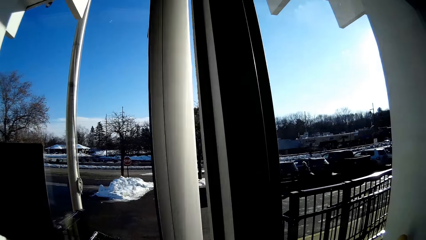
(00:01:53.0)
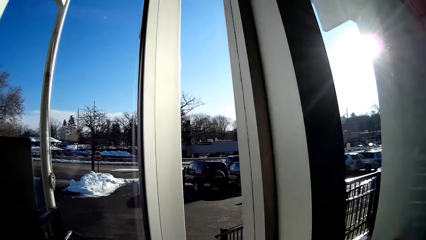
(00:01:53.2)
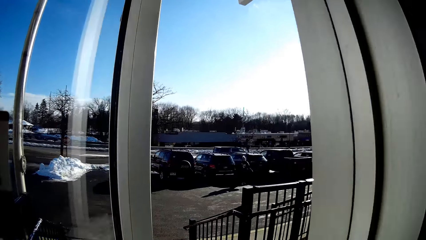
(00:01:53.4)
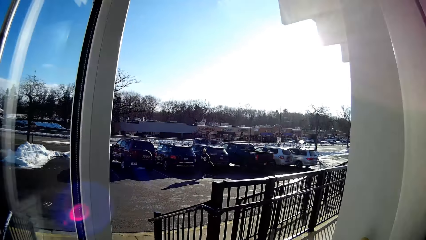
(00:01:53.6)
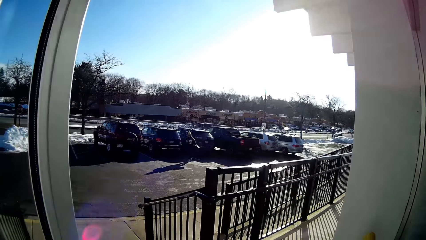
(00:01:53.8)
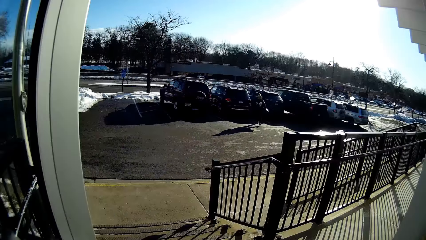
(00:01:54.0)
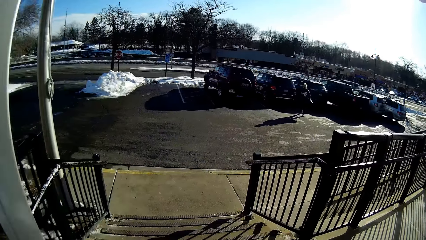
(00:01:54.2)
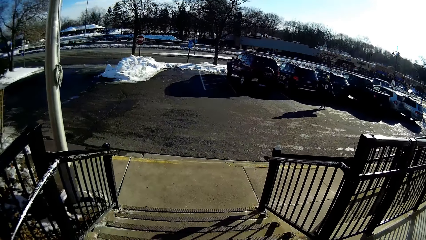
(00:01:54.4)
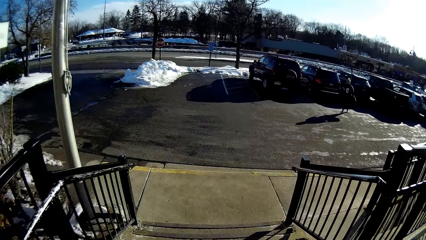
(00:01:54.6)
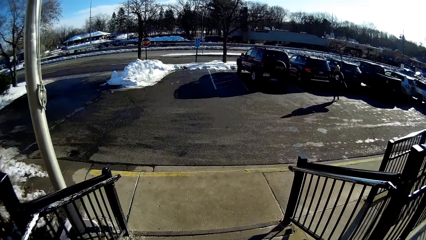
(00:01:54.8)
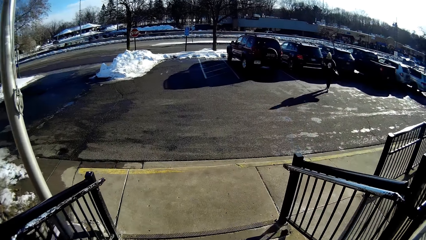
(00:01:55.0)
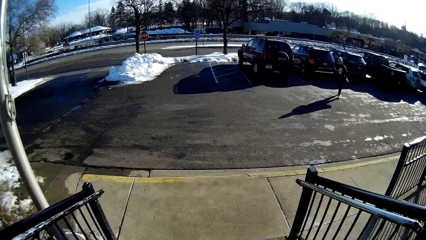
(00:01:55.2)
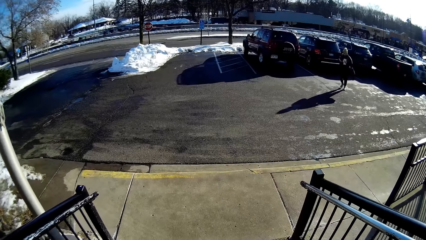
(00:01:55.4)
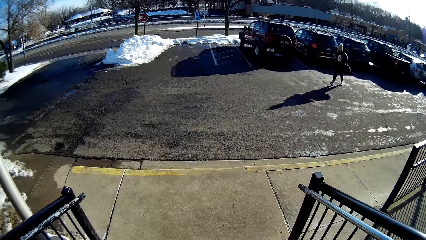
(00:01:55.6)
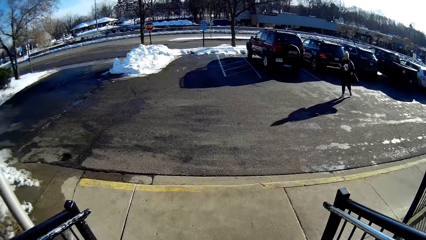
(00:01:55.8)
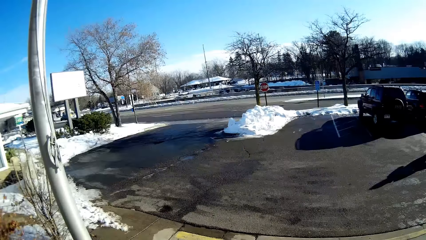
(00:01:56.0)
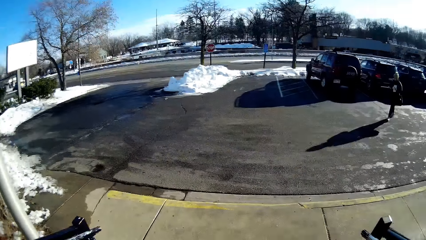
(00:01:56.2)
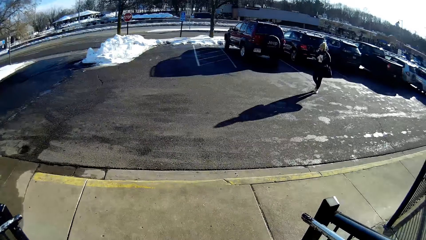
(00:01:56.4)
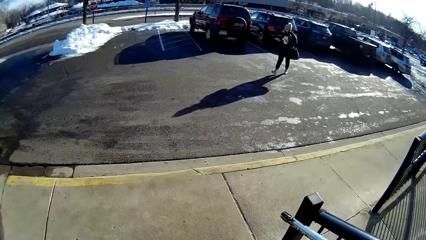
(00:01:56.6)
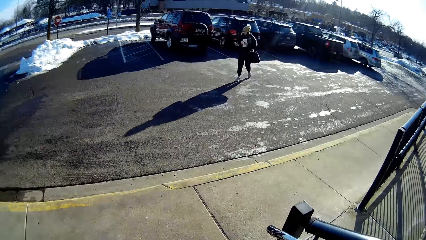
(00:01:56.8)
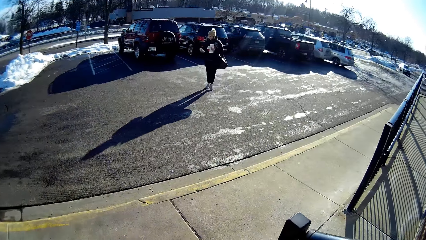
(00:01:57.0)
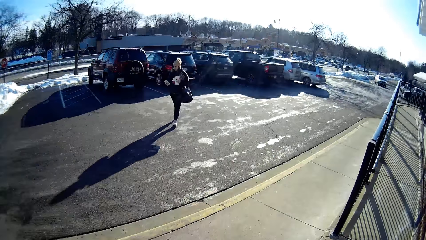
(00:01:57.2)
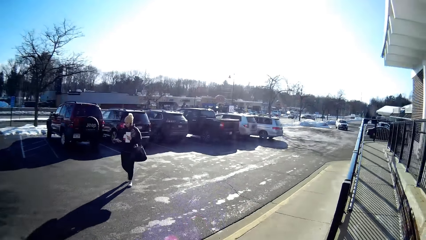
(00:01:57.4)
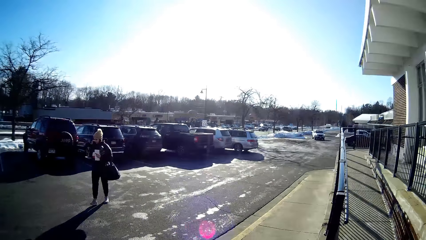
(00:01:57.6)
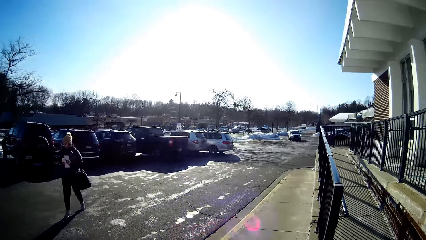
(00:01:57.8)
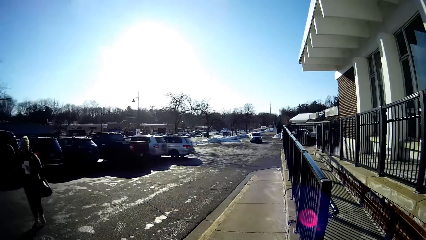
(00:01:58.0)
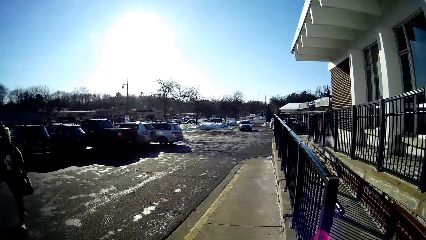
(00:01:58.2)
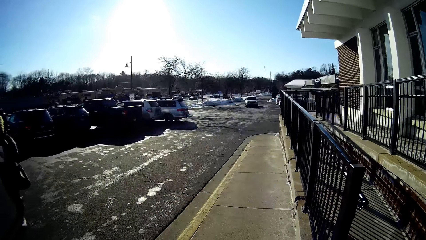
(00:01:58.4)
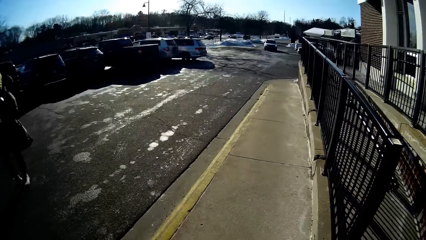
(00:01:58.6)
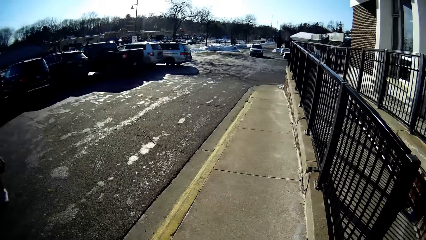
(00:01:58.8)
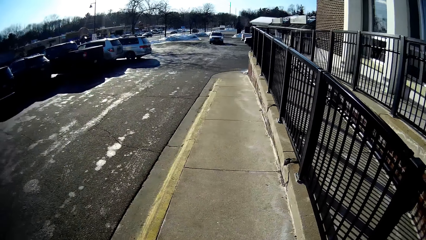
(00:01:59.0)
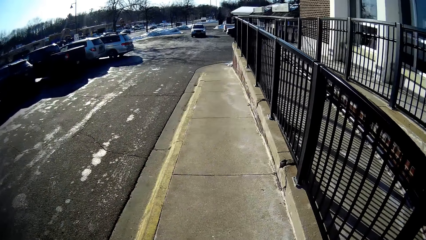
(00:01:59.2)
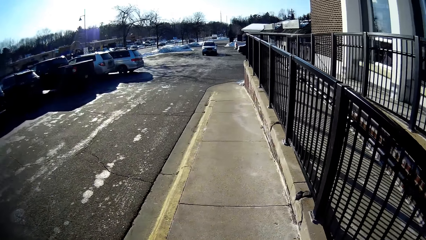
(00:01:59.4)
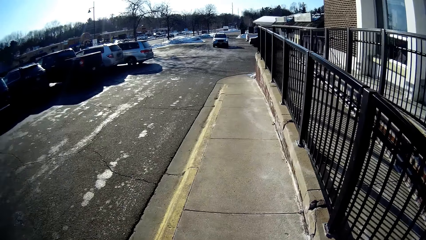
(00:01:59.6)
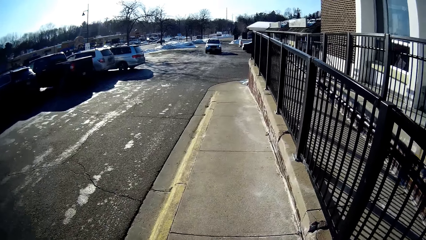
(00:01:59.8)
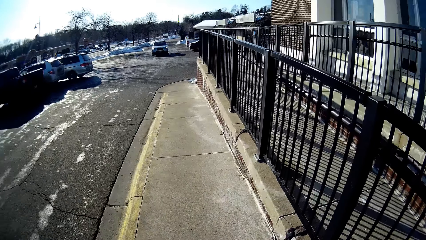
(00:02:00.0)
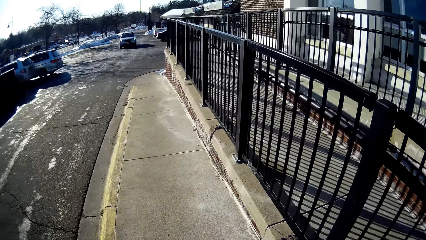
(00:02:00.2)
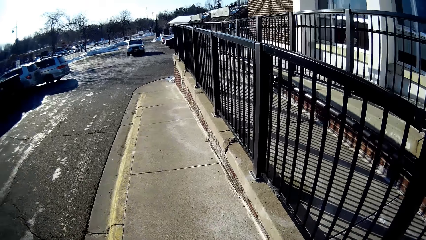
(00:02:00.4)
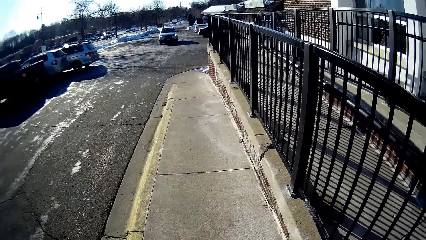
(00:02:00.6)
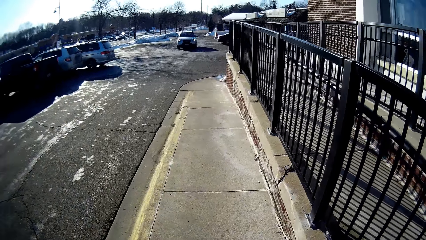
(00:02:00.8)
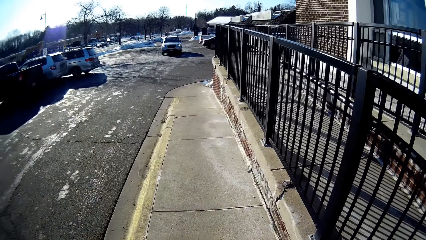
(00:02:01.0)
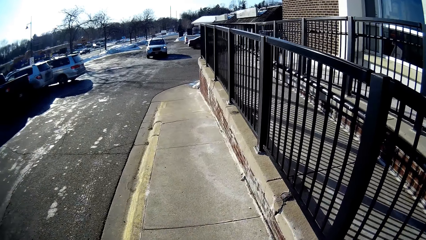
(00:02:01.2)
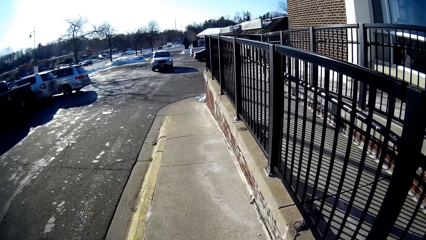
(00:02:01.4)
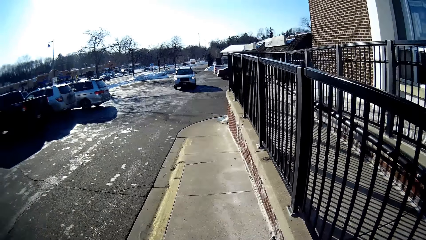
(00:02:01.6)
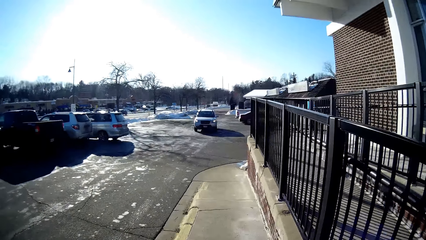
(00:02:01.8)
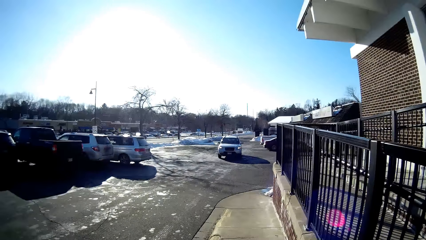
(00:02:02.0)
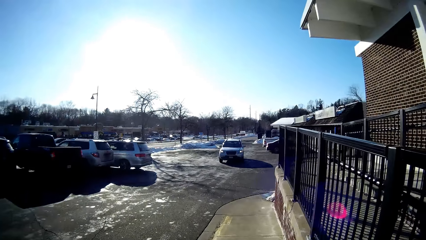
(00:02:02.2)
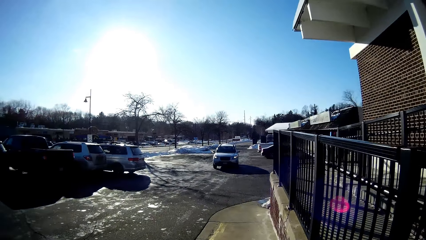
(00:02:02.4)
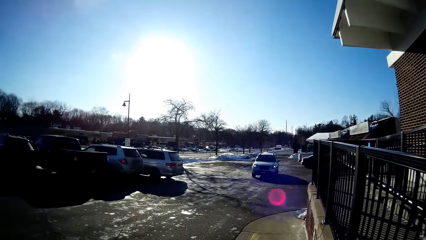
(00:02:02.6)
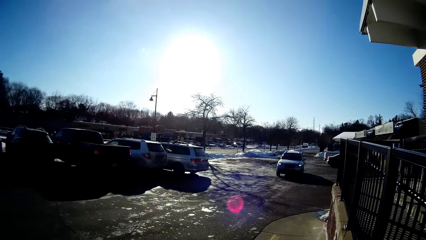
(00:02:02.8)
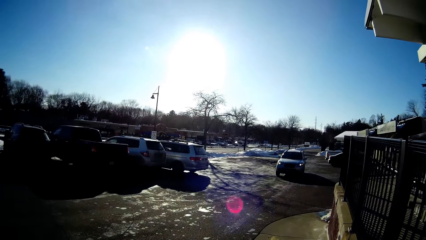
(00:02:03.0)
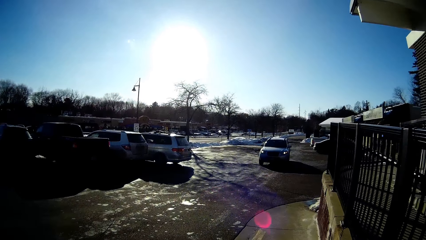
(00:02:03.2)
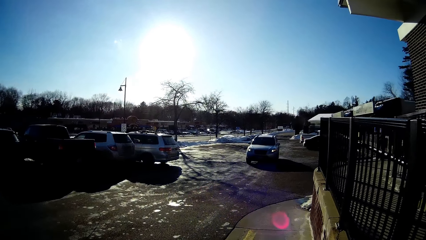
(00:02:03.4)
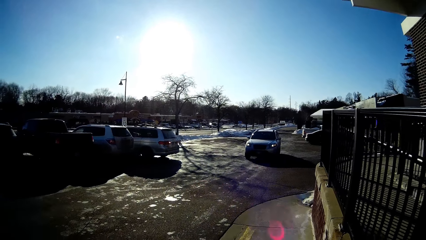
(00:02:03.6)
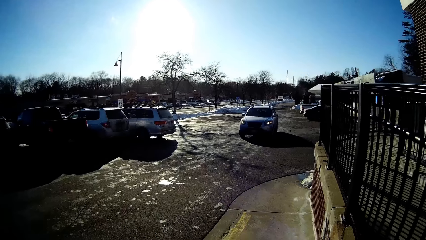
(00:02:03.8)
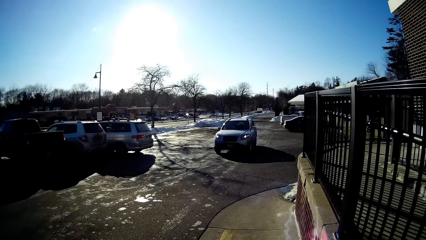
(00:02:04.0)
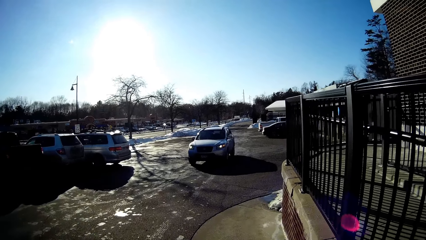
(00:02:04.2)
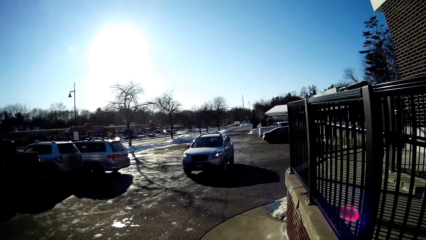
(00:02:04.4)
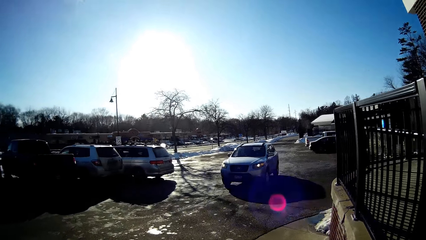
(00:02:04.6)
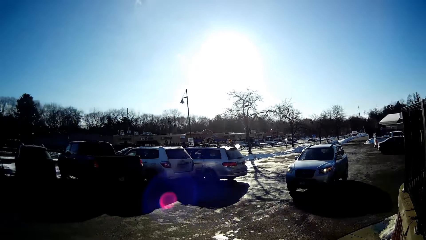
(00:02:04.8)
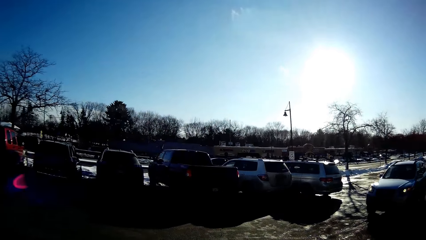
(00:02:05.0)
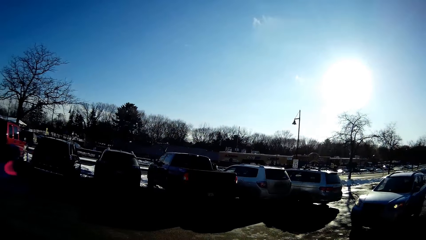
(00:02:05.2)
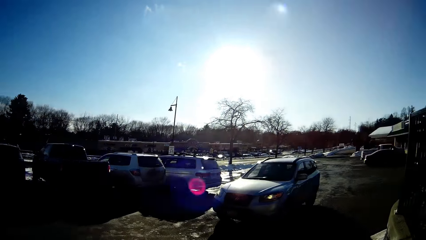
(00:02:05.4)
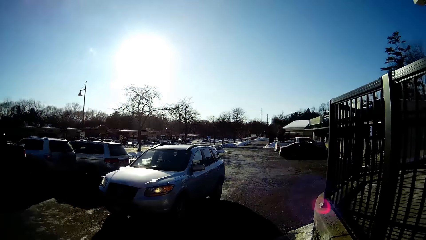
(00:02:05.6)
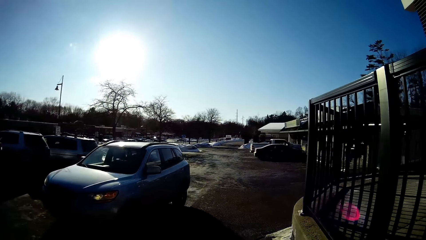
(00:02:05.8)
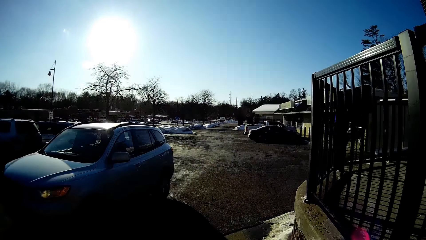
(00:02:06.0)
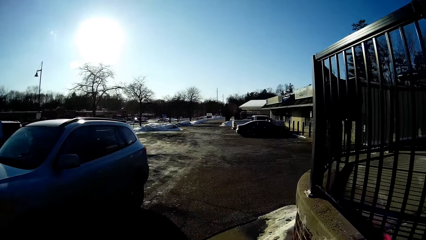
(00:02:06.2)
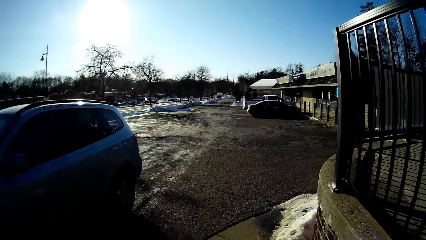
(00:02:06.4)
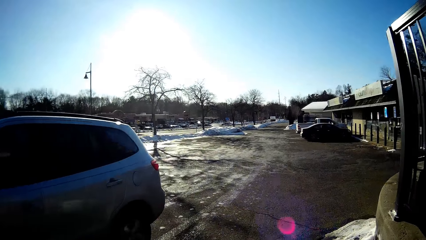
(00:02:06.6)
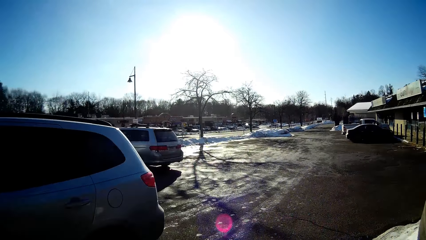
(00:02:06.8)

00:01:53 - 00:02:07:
The camera wearer opens another door. They get out of the house. Another woman walks at the pavement. The camera wearer walks at the pavement. They walk towards the car.

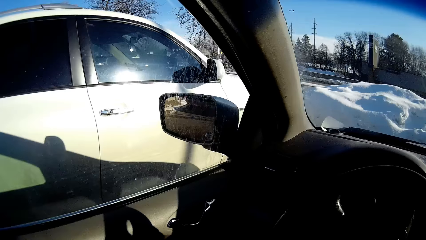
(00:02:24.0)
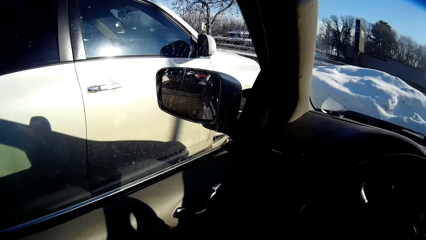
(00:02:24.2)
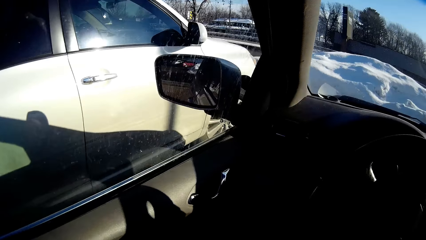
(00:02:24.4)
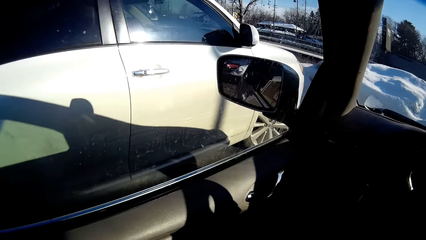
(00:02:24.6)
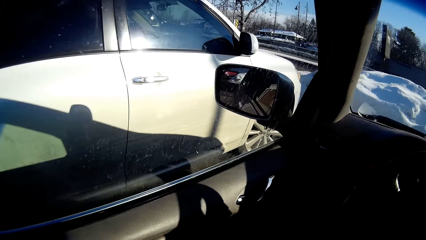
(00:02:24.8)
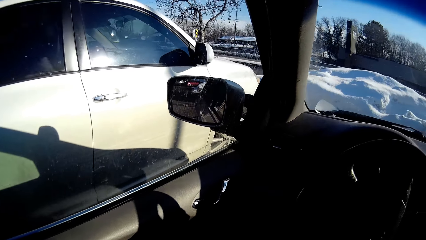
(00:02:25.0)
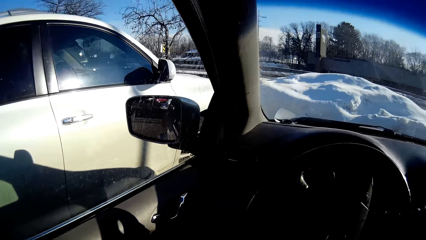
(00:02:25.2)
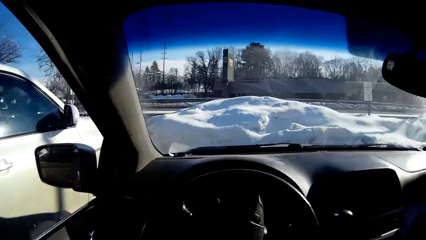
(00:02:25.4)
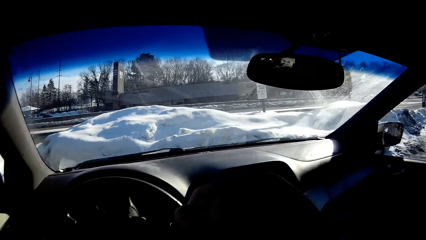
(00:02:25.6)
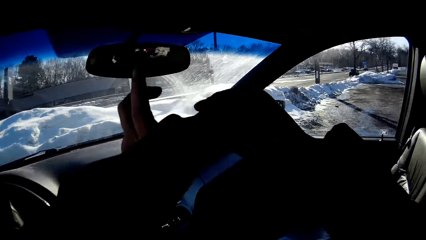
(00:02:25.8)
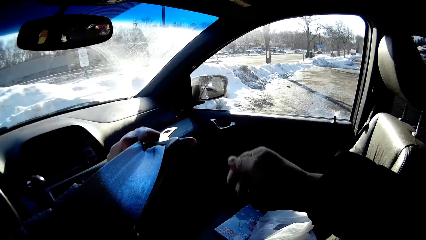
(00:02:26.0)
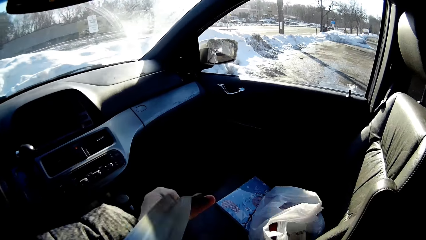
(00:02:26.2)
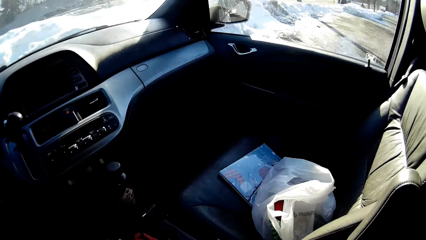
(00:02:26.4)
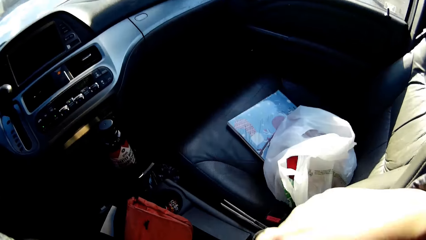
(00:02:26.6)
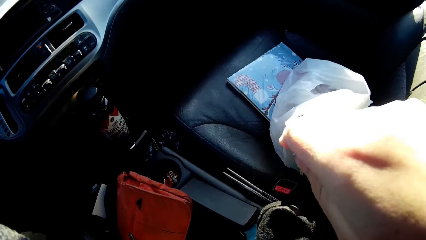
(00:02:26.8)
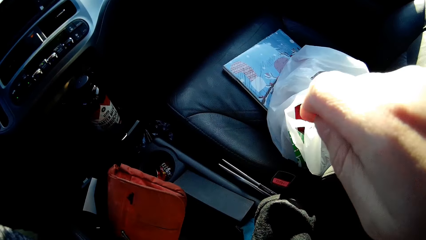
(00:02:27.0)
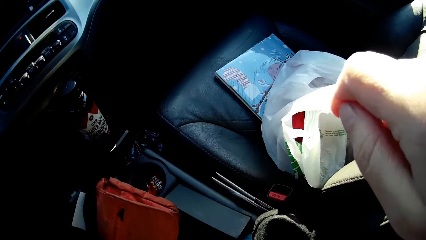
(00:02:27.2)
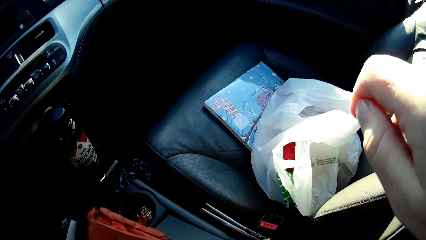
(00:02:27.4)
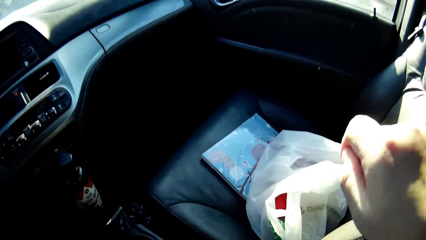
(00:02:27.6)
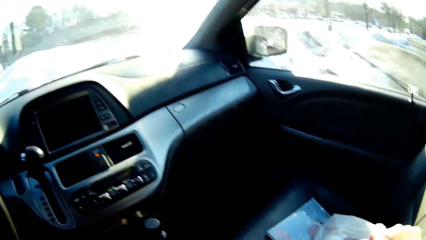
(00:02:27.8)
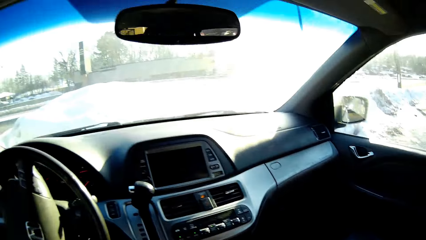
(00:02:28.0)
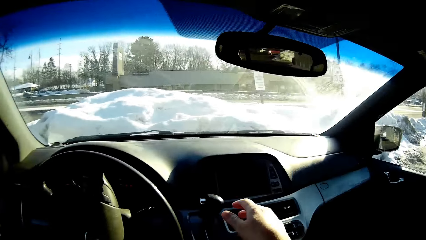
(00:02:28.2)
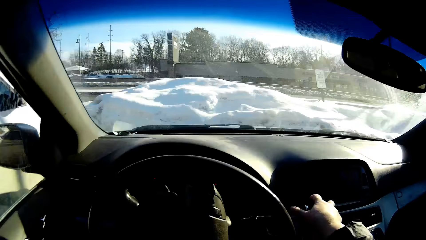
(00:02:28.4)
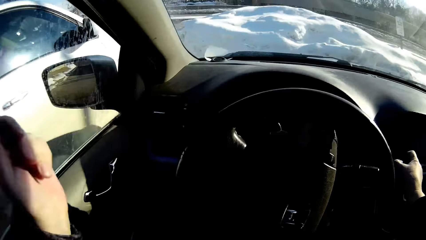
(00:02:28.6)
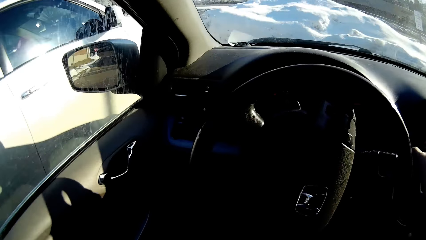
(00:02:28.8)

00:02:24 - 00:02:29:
The camera wearer puts on the seat belt.
